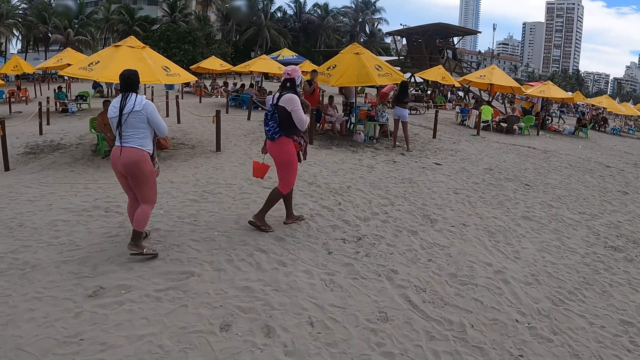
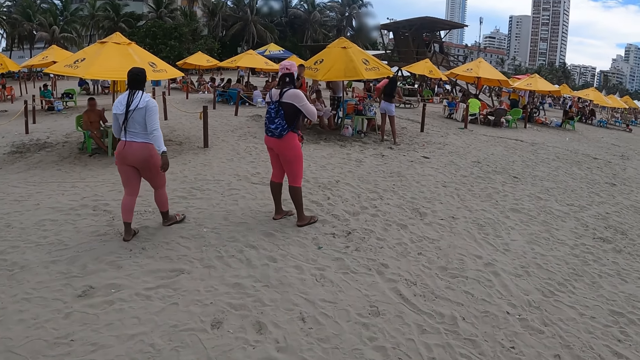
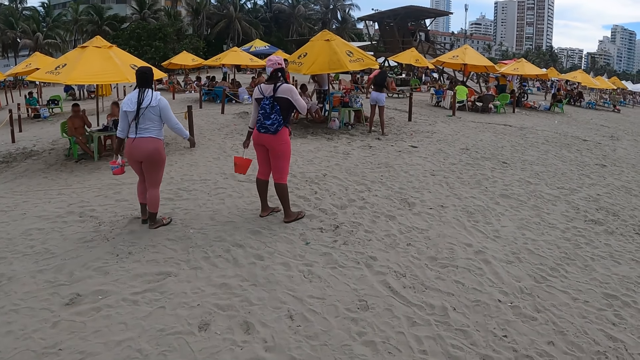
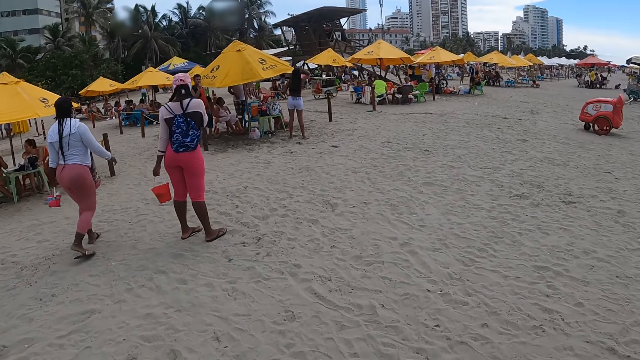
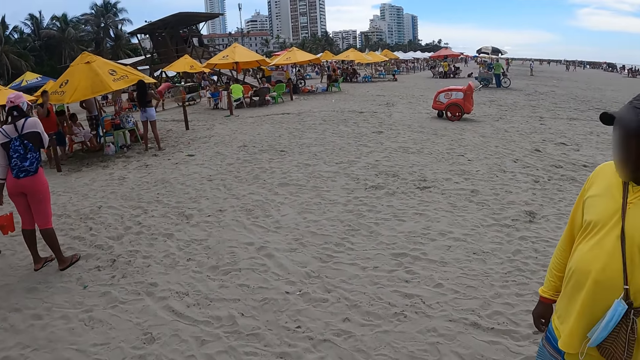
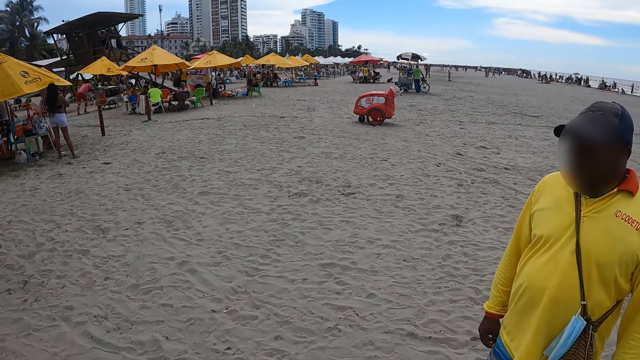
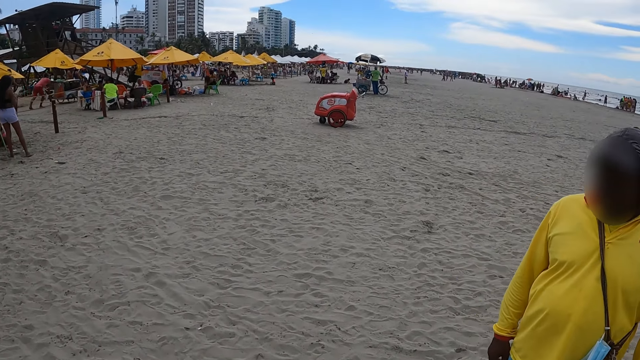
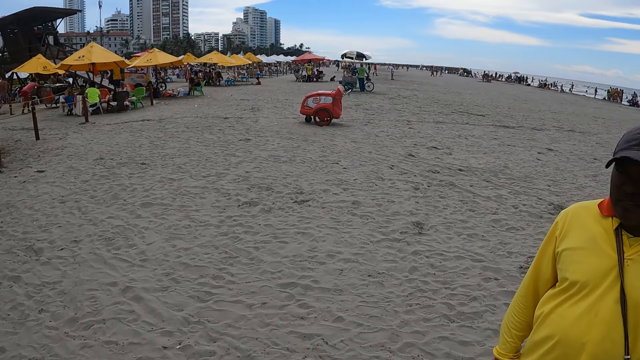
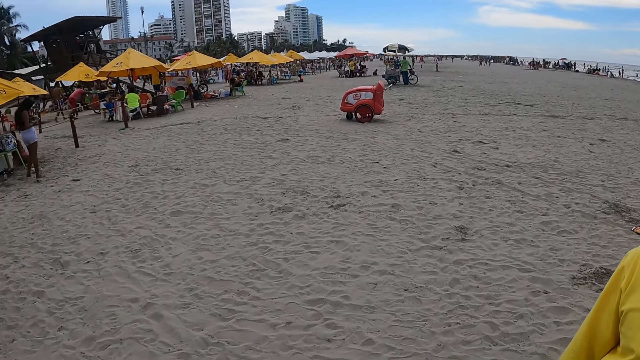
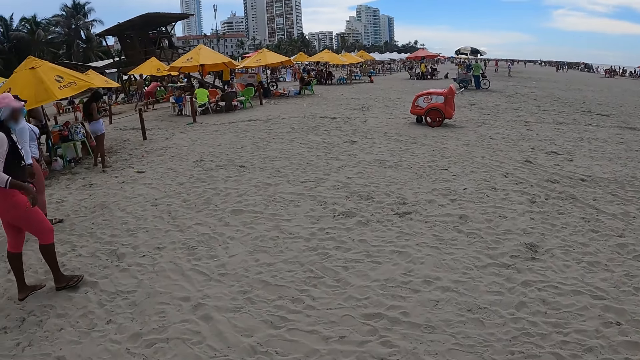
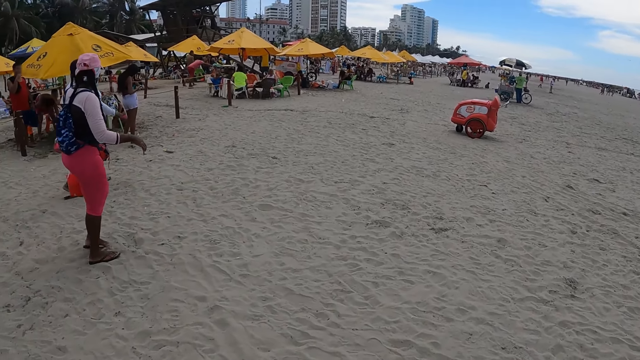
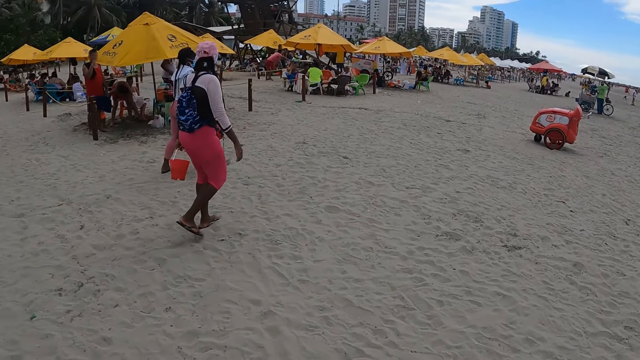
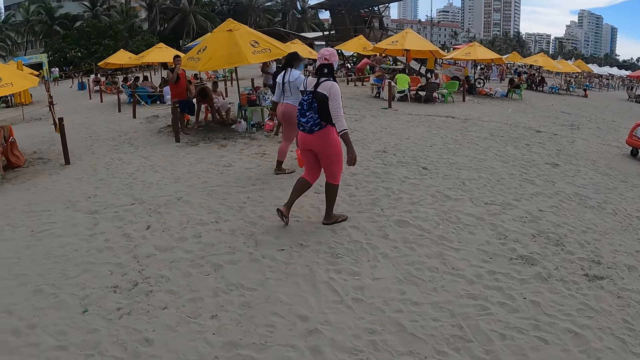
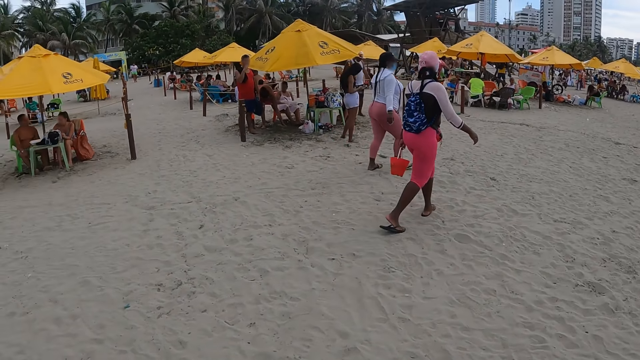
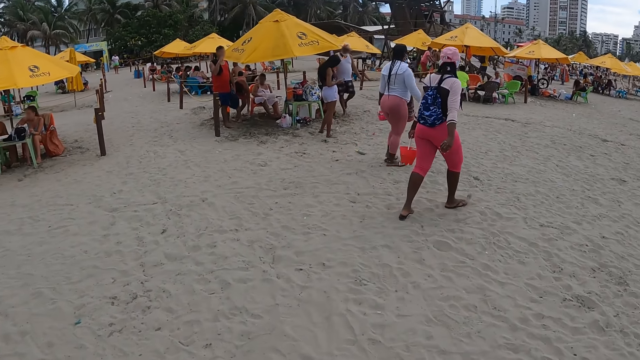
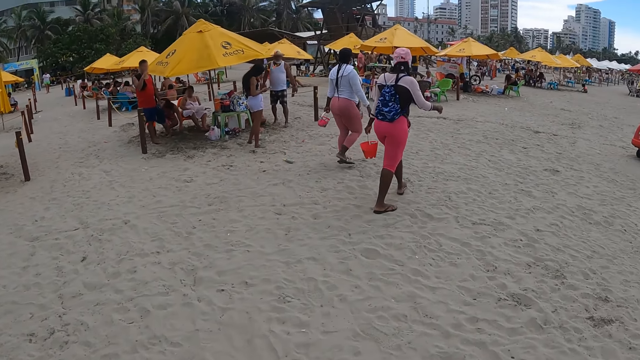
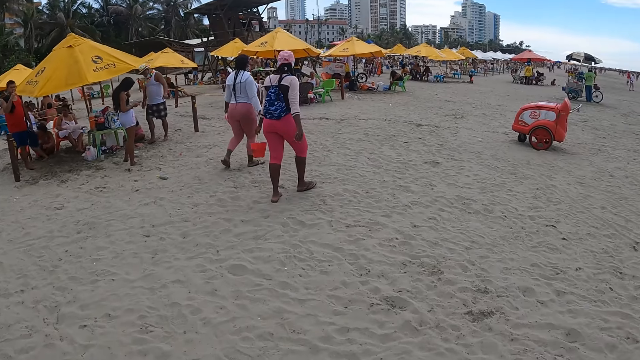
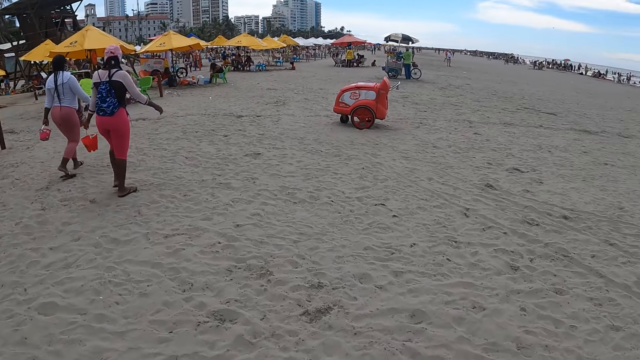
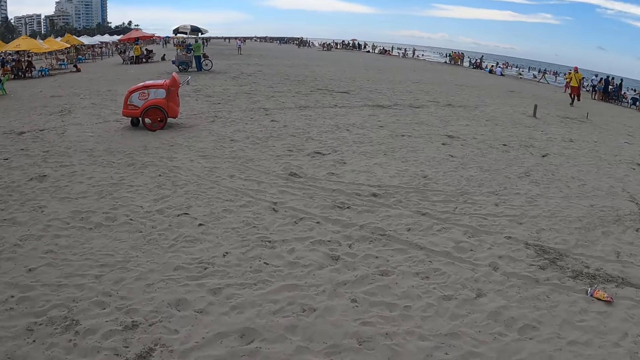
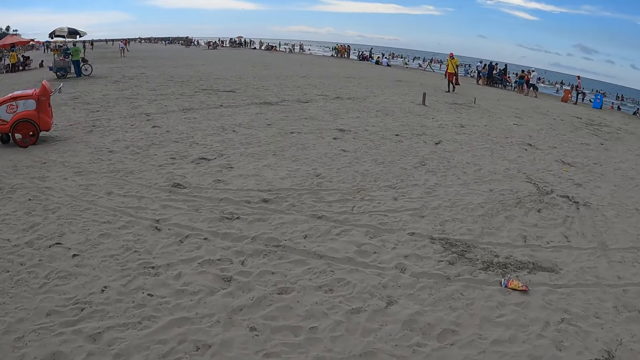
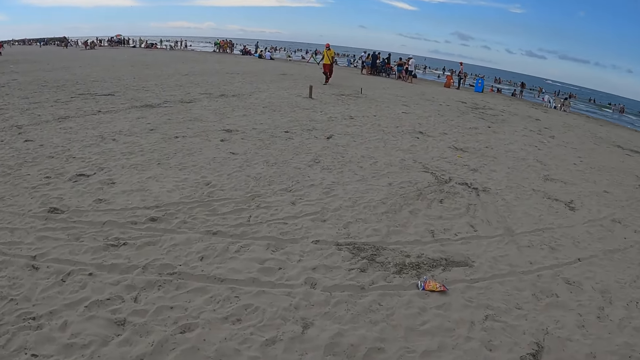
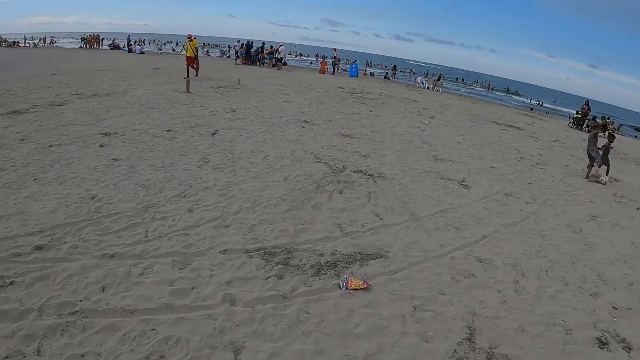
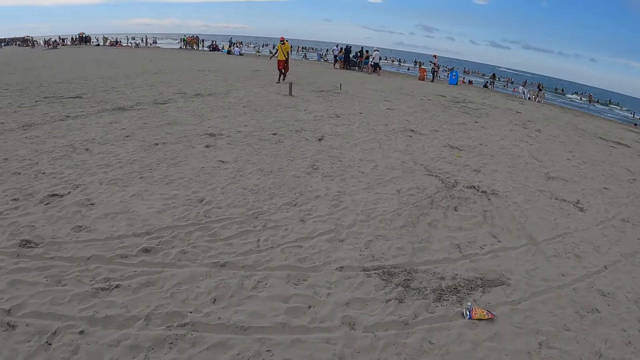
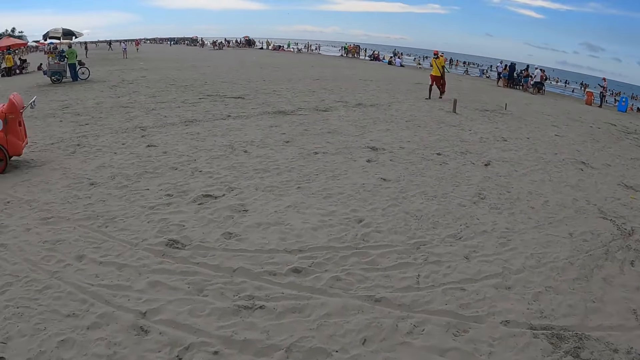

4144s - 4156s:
The camera wearer walks on the beach.

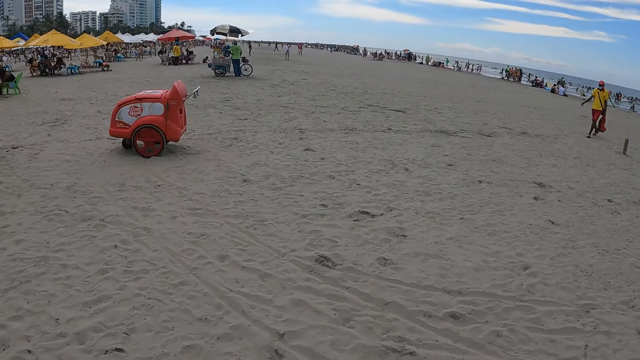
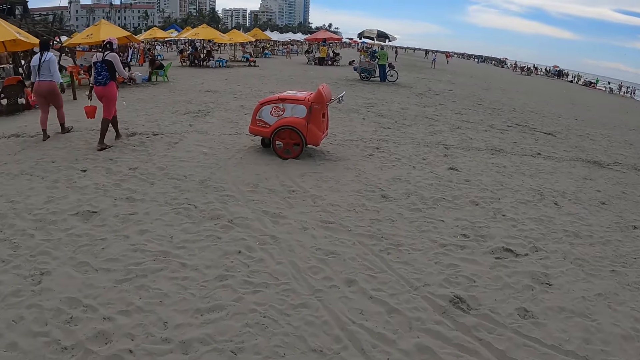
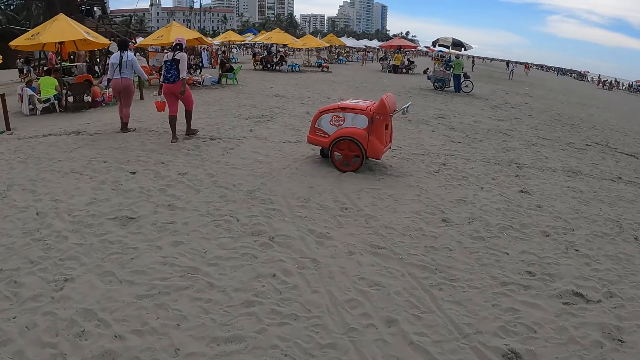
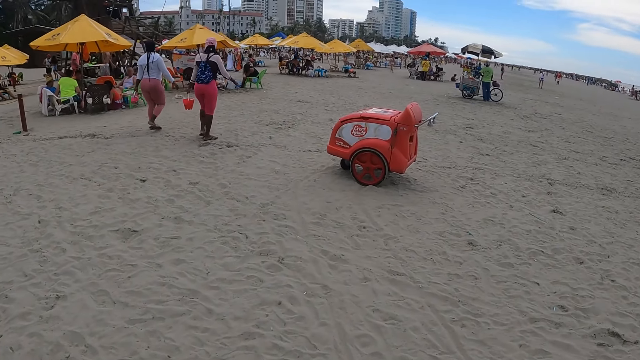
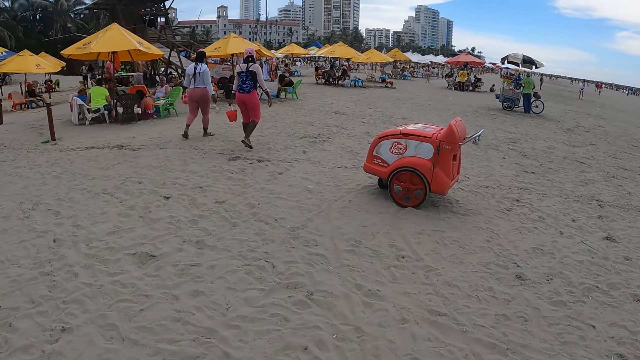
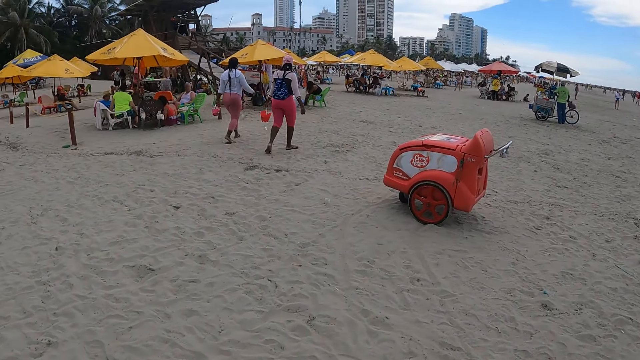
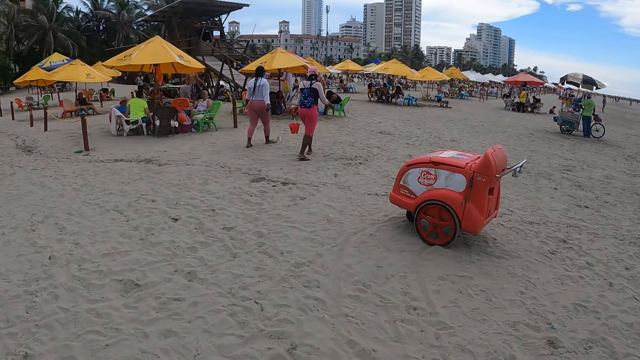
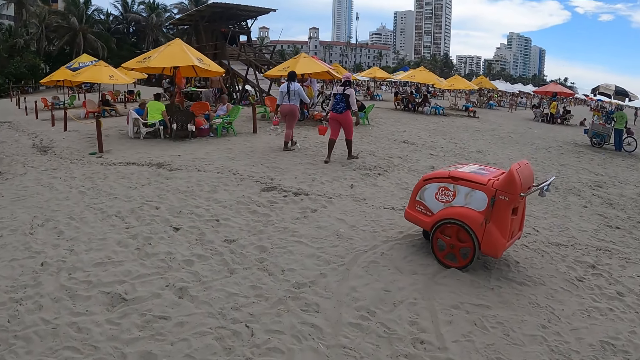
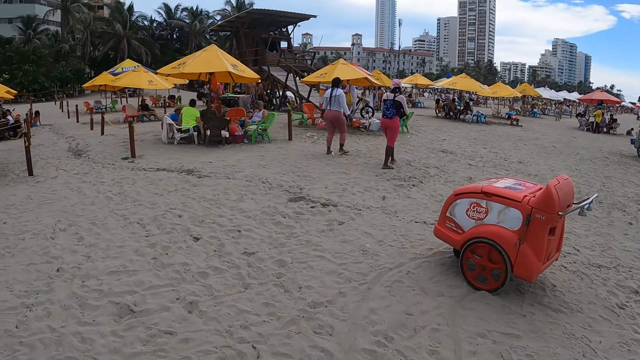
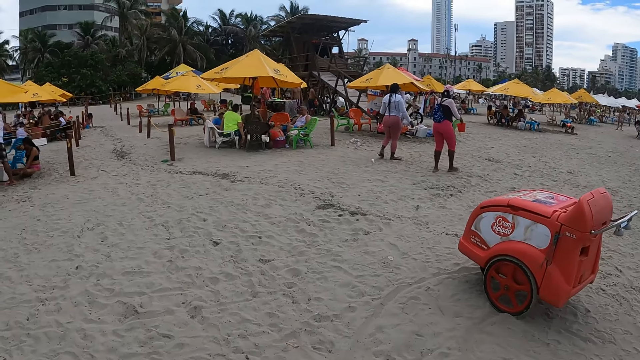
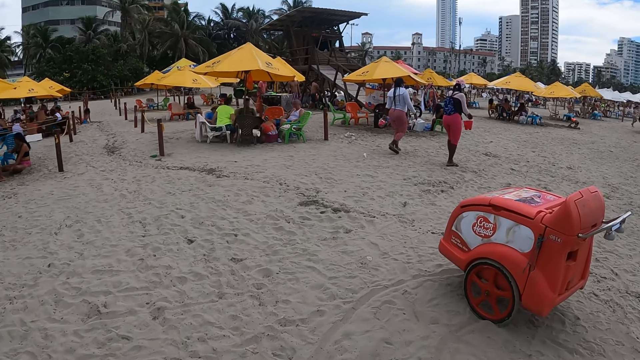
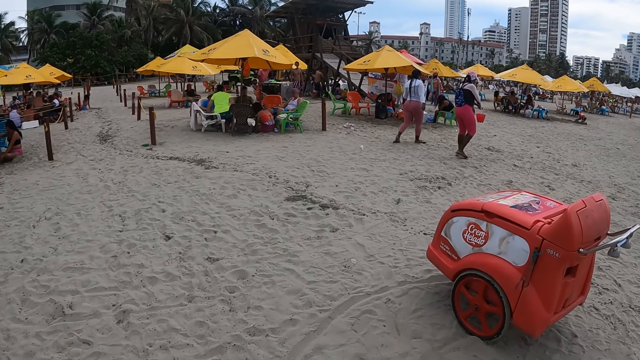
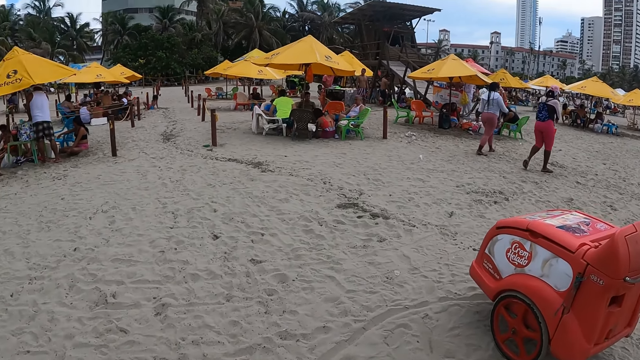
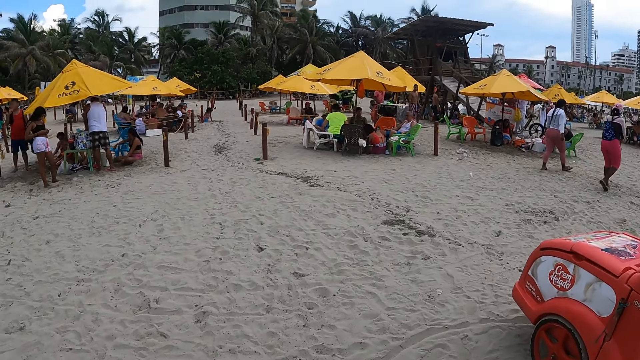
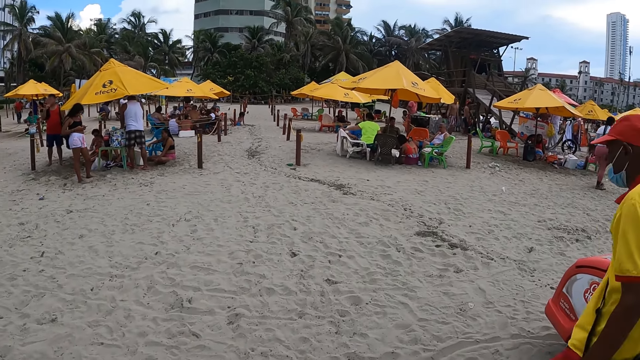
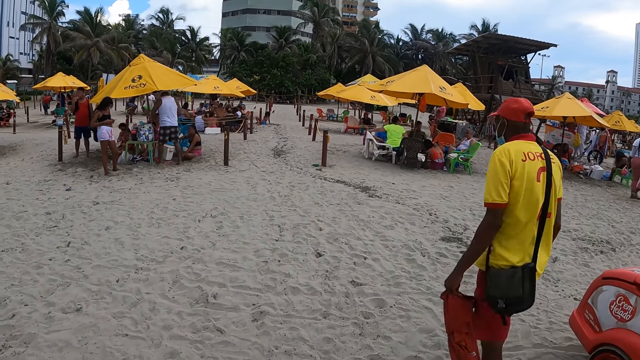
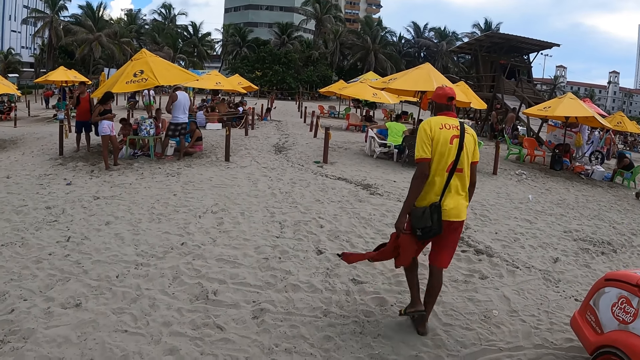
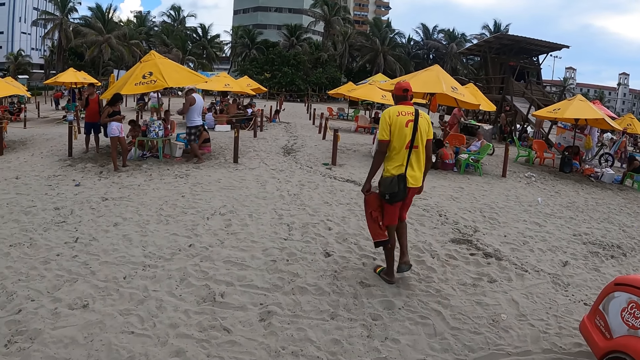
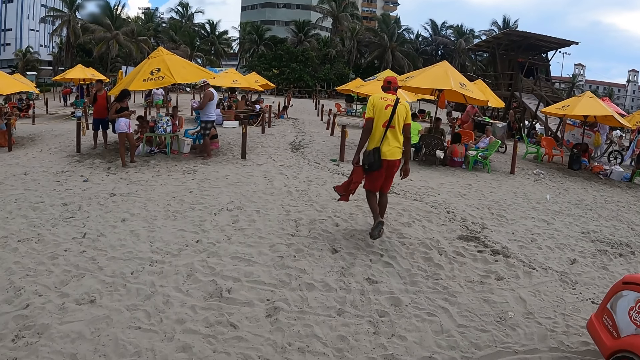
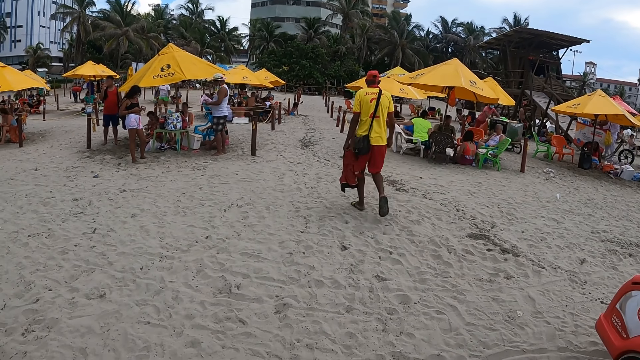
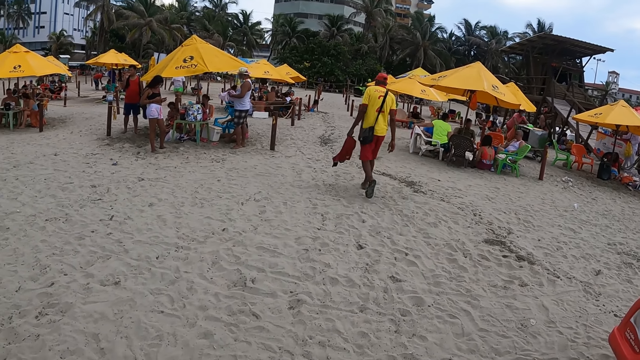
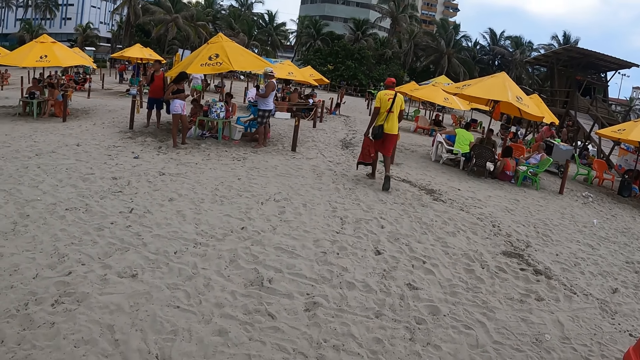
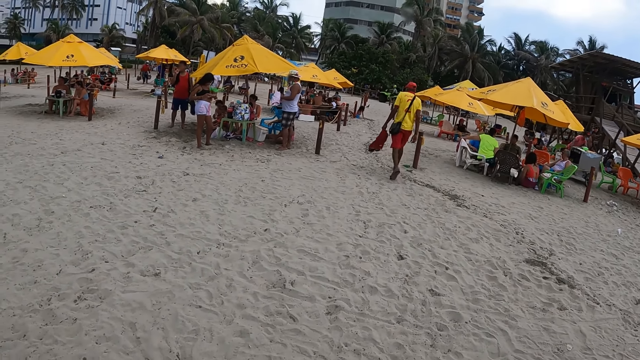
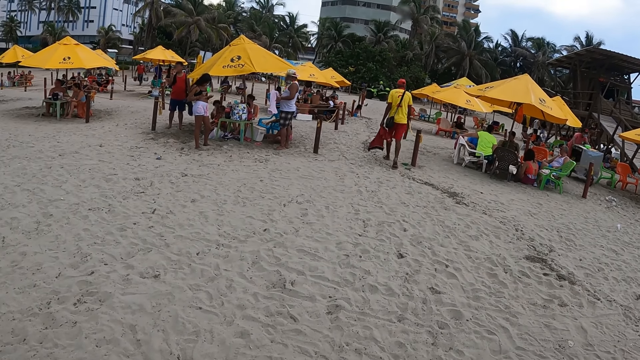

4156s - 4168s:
The camera wearer stops at the beach.
